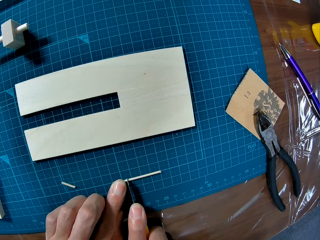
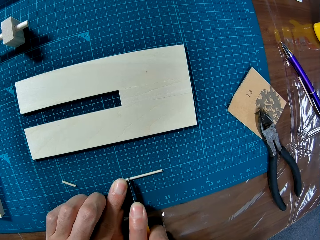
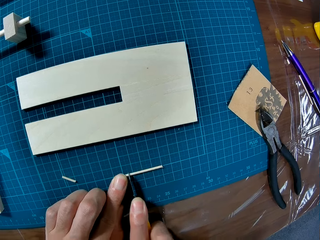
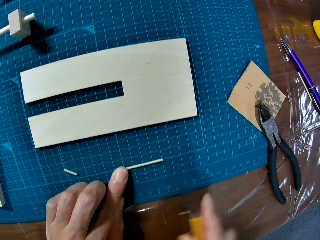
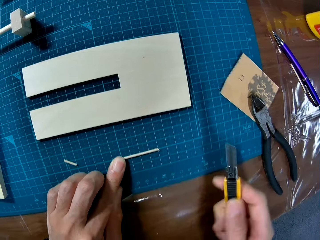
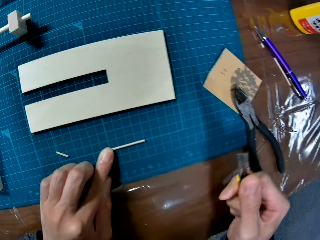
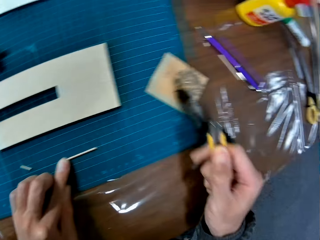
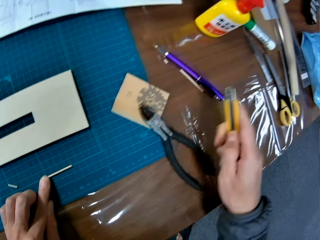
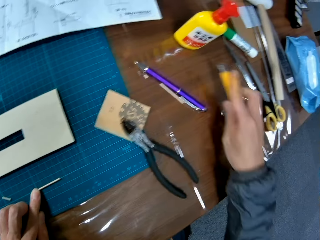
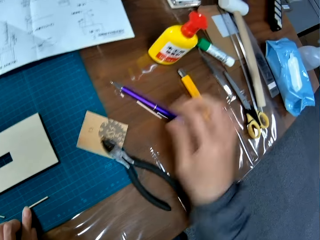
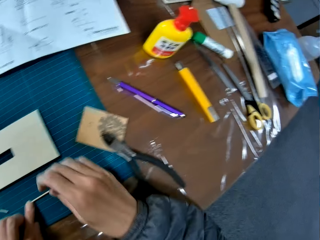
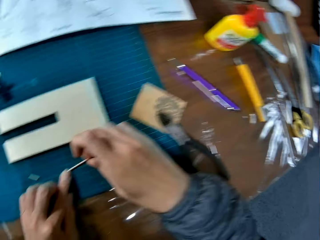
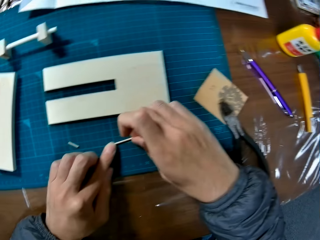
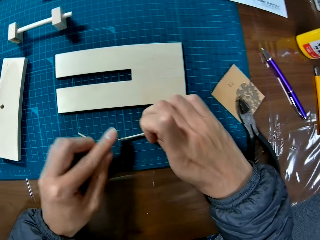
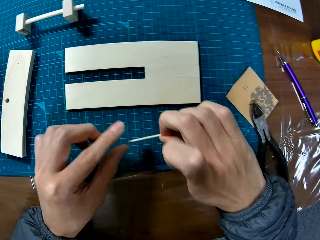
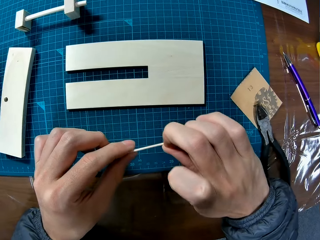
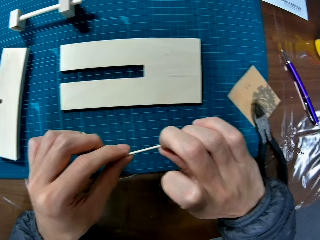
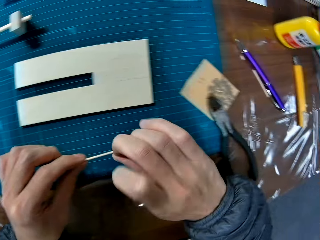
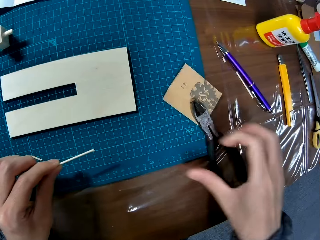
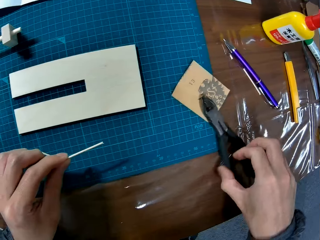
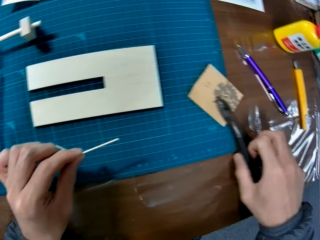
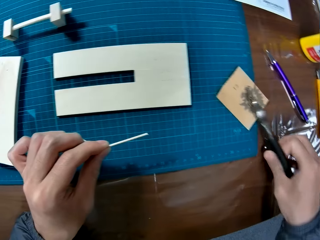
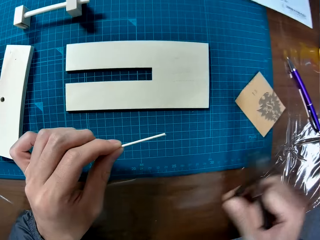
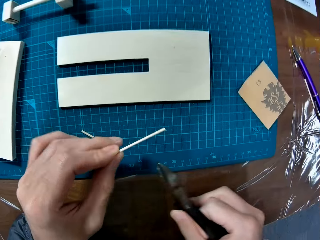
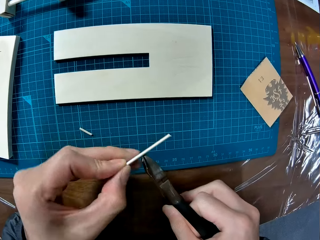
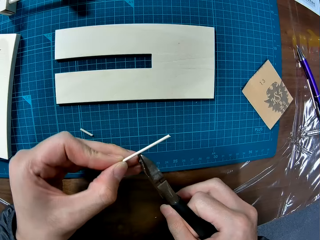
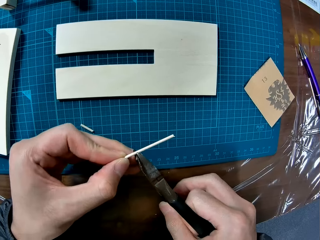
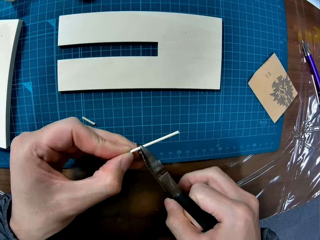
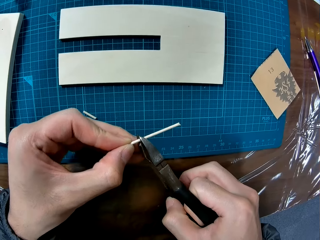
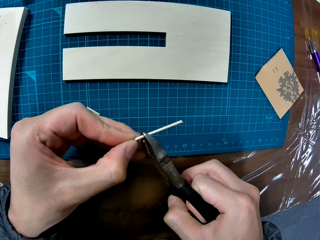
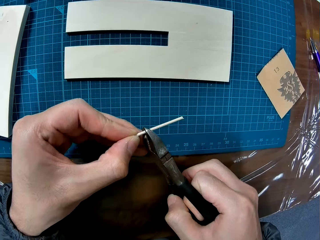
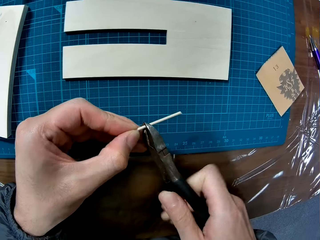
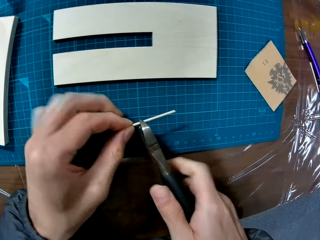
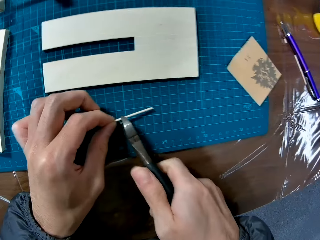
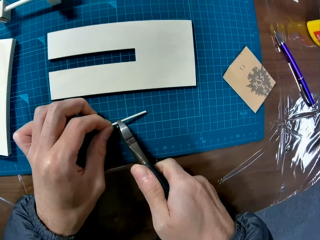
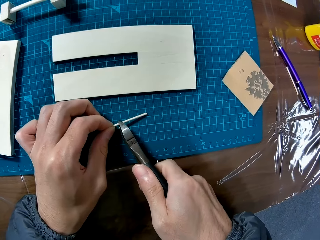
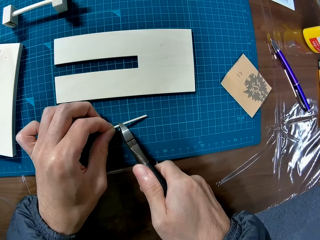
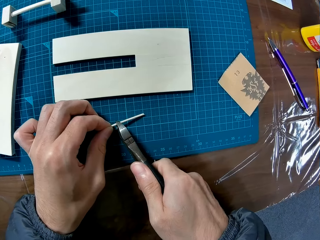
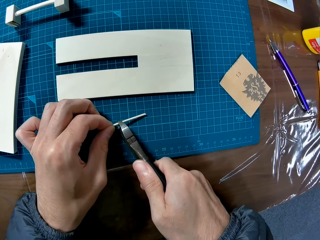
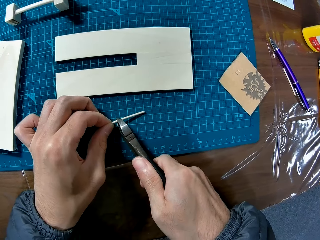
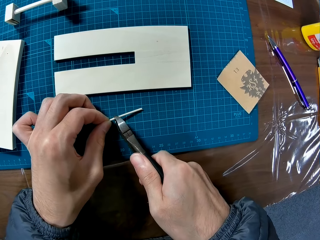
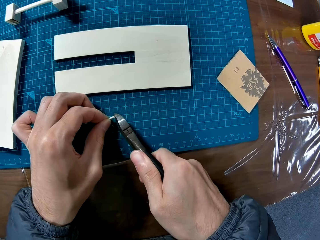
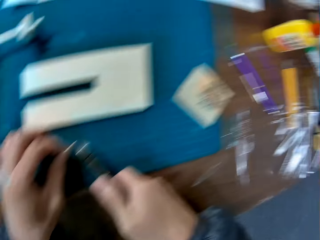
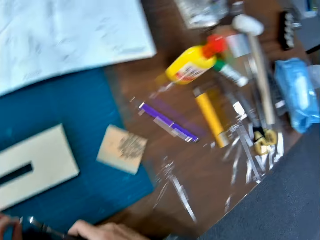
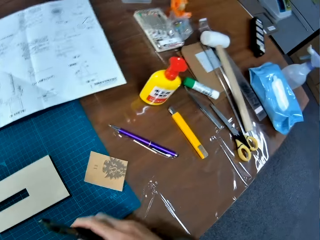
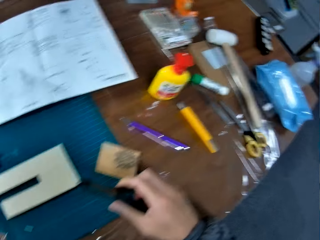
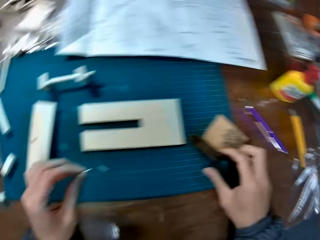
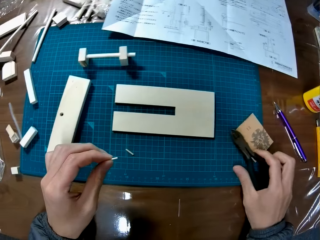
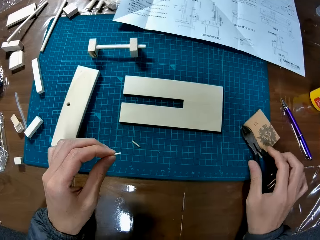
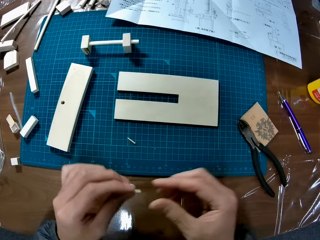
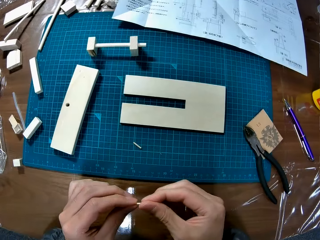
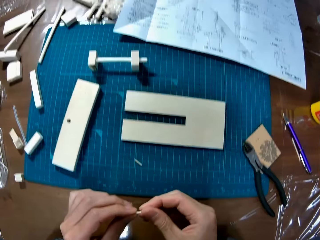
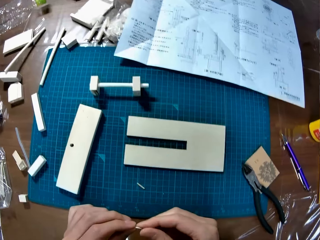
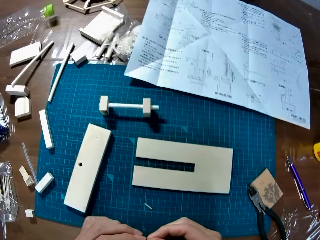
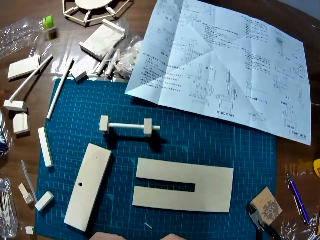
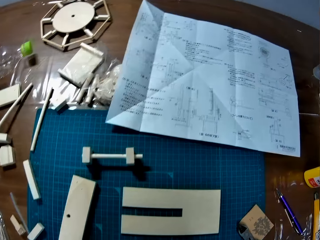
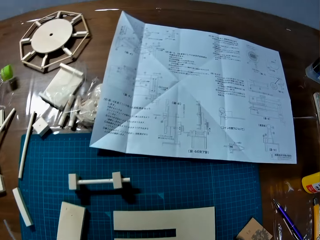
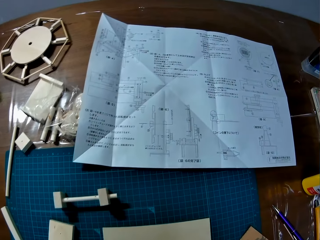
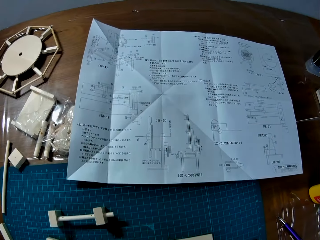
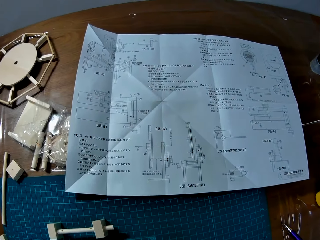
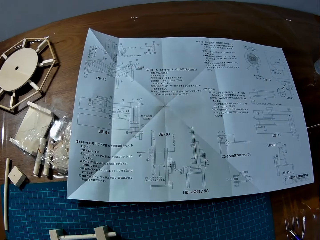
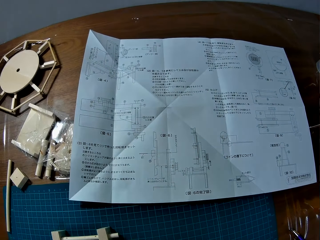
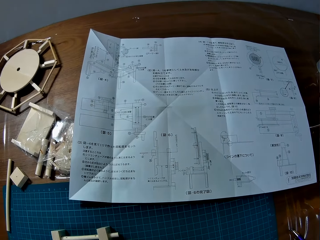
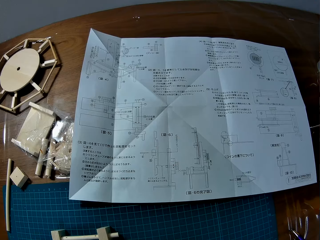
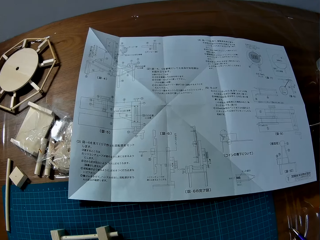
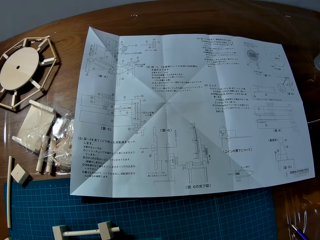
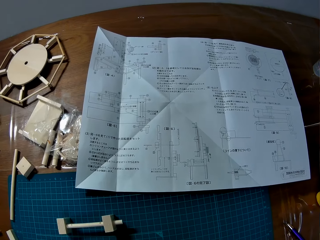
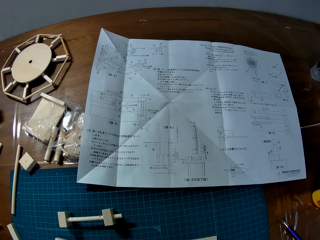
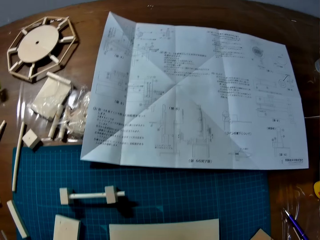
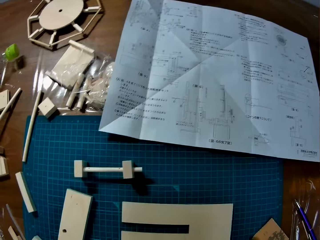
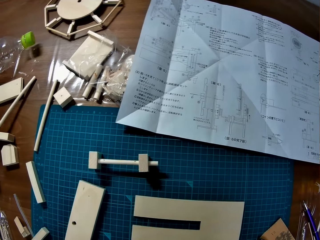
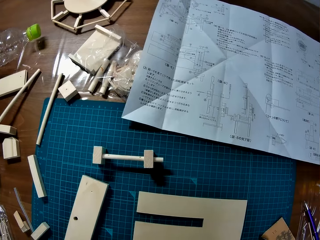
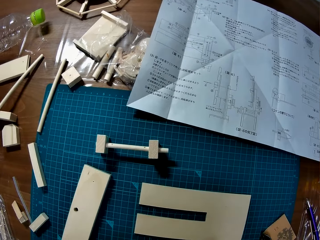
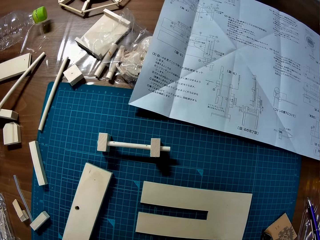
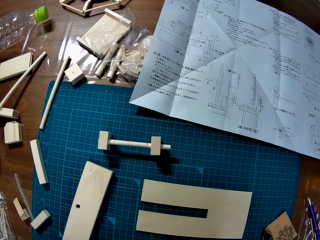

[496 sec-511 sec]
The camera wearer lifts the knife from the paperboard. They place the knife on the table. They hold the paperboard. They pick up the paperboard. They look at the paperboard. They pick the pliers from the table. They cut the wood piece with the plier. They place the pliers on the paperboard. They place the paperboard and pliers on the table. They cut the paperboard. They place the pliers on the table. They hold a piece of the paperboard. They look around the table.

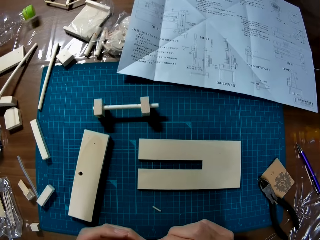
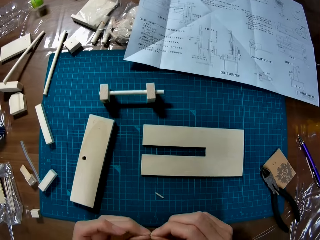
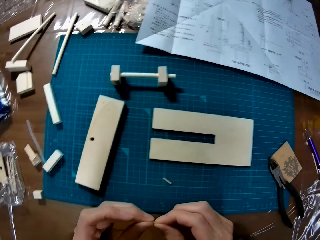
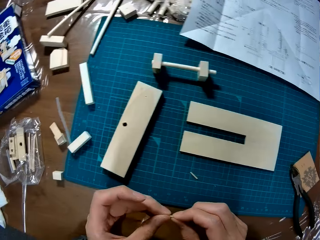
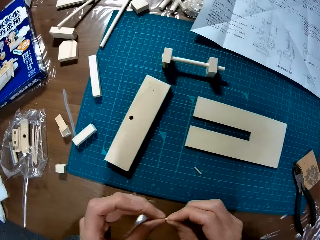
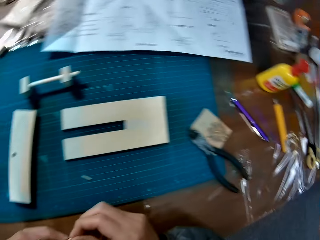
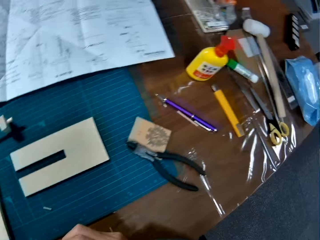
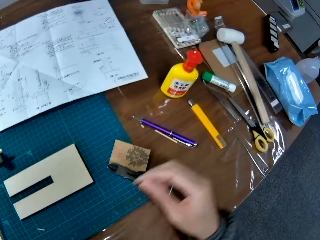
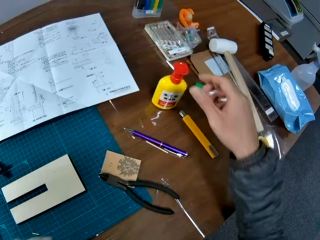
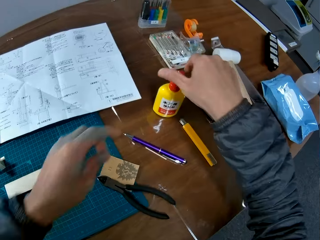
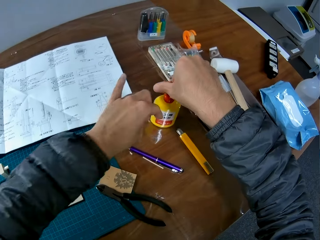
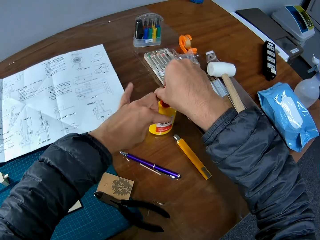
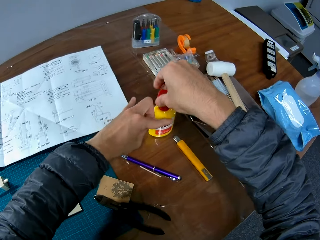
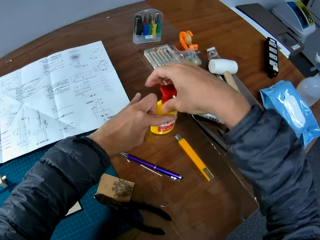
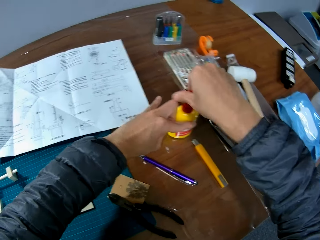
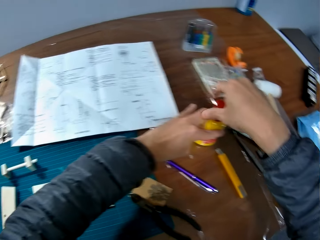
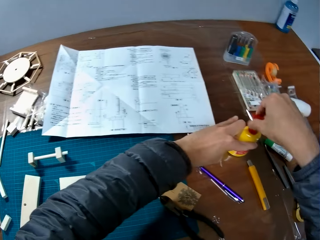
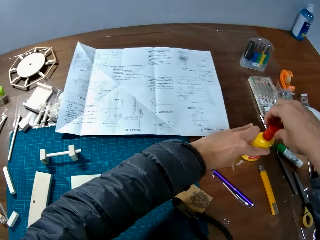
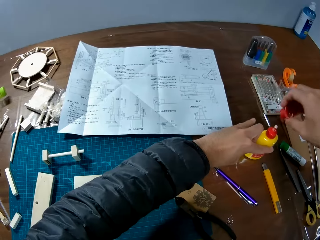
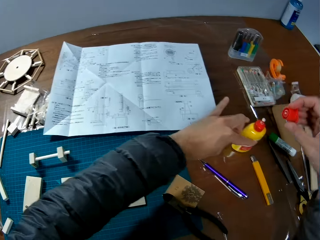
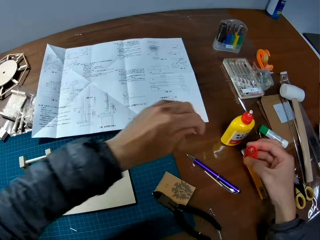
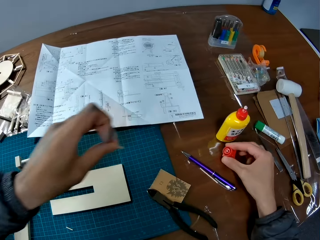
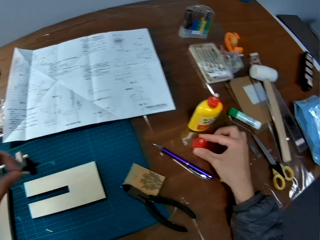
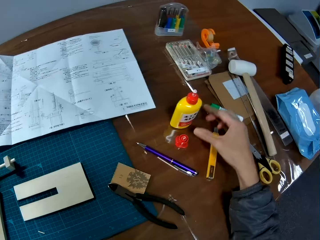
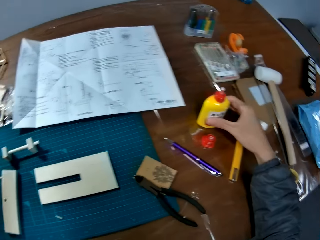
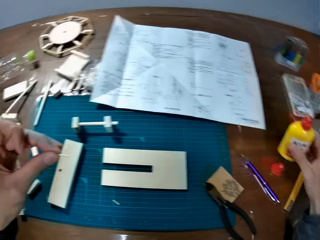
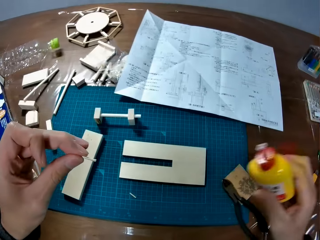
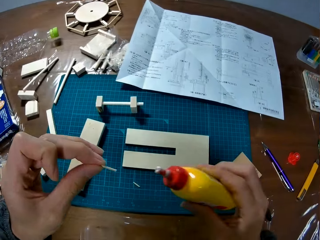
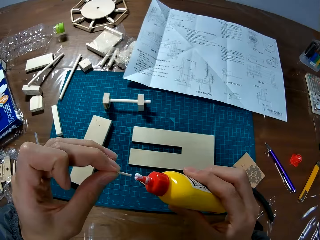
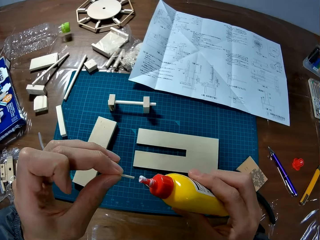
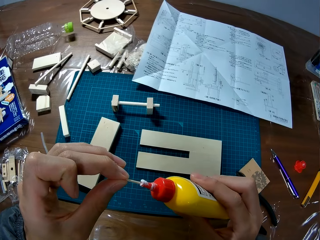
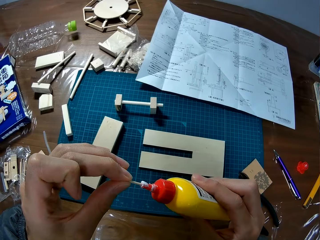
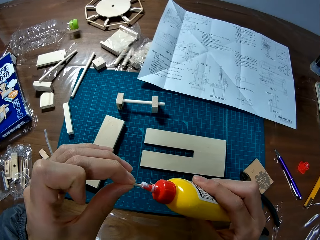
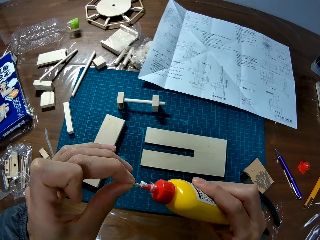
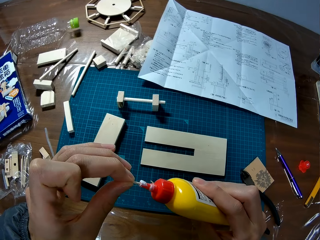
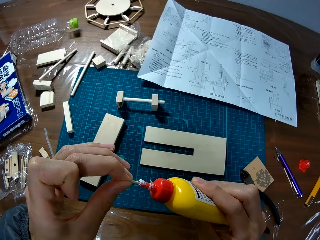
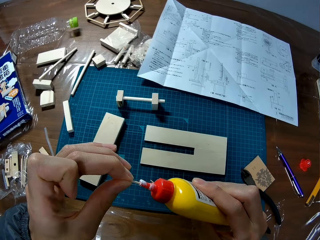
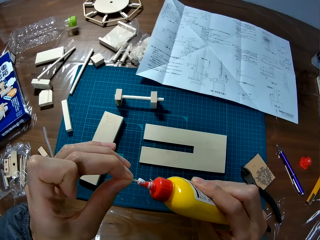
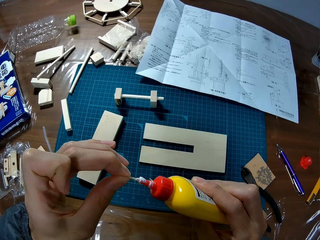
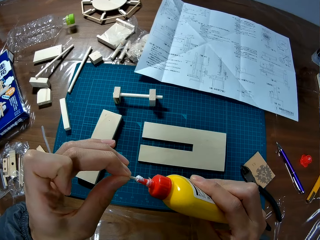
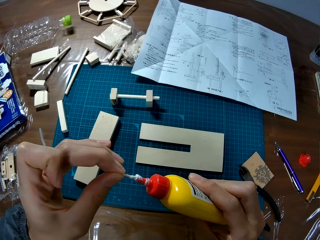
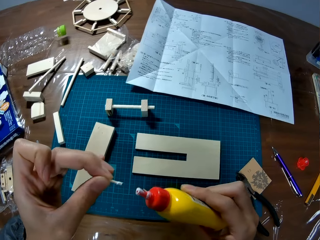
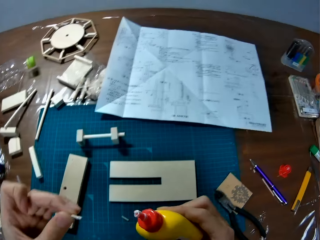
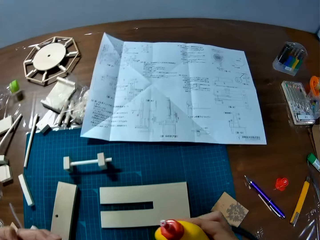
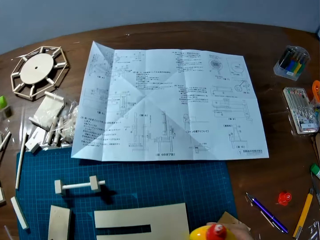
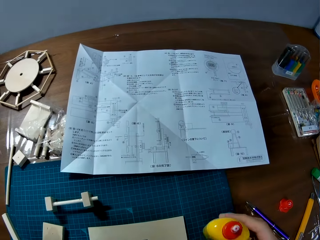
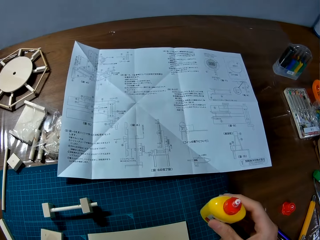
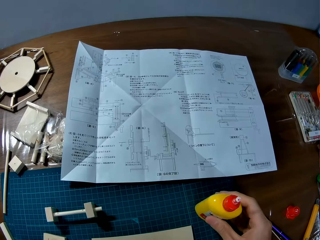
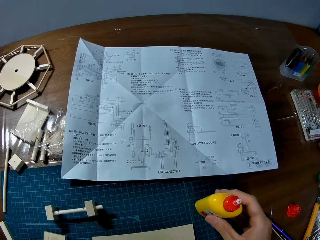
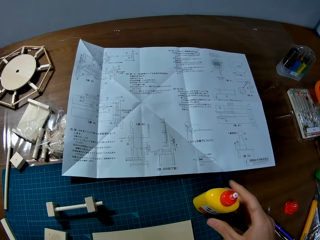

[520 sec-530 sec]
The camera wearer holds a piece of the paperboard in his hands. He opens the adhesive bottle or glue. He holds the glue. He places the lid on the table. He picks the glue from the table. He dips the wood piece in the adhesive bottle. He scoops glue from the glue container. He holds the glue and paperboard.
